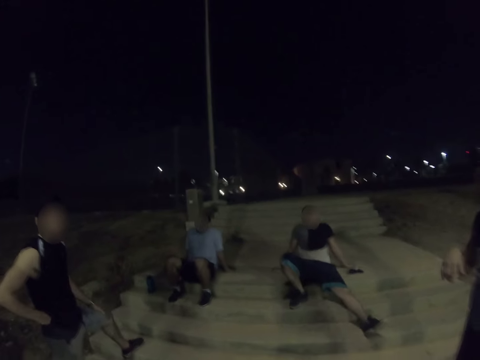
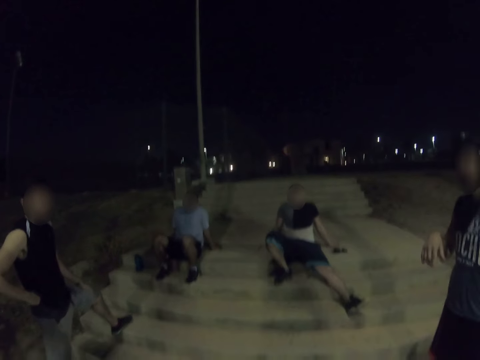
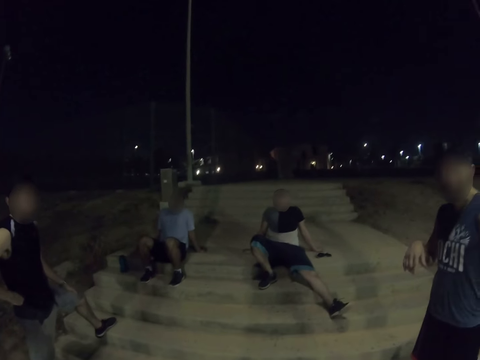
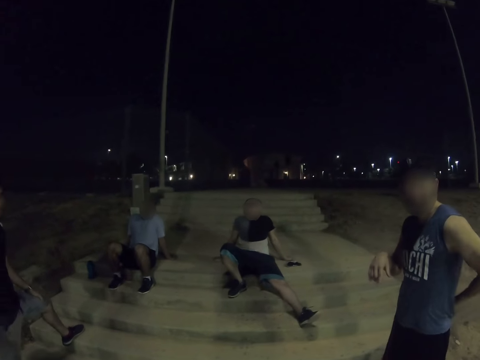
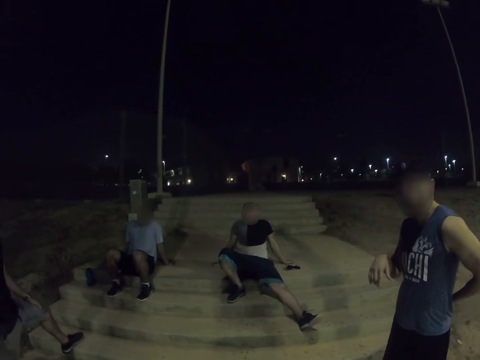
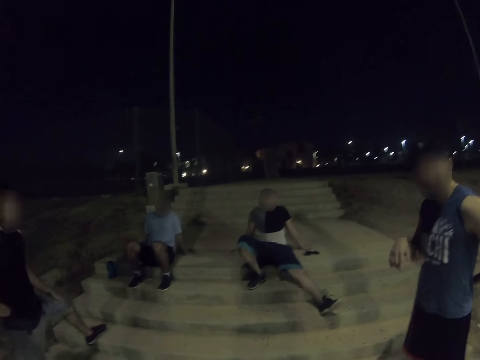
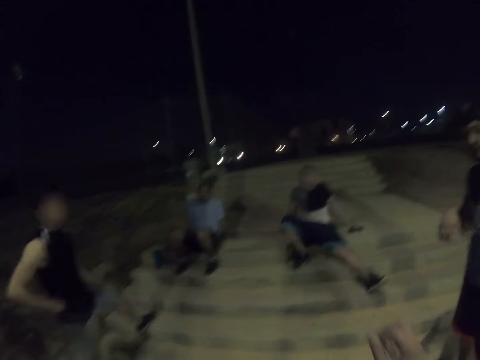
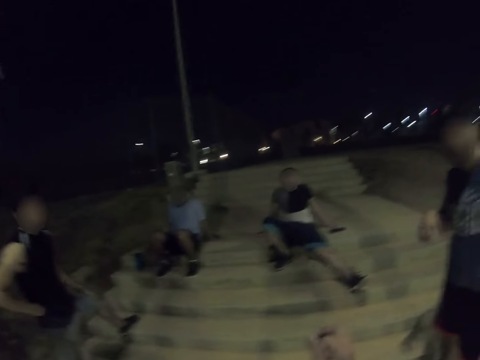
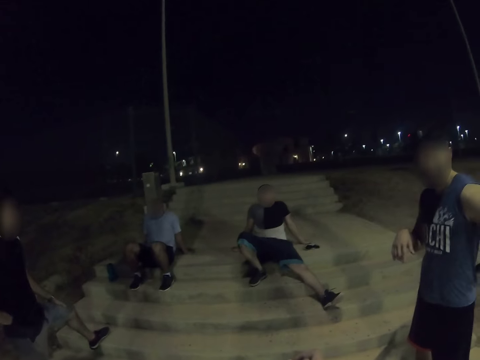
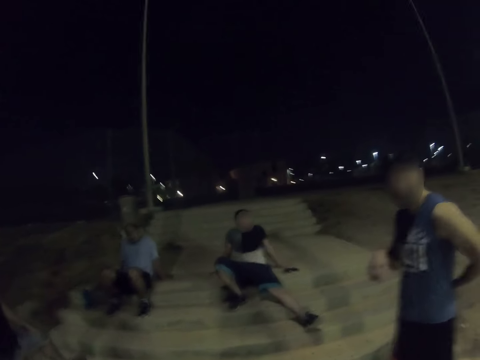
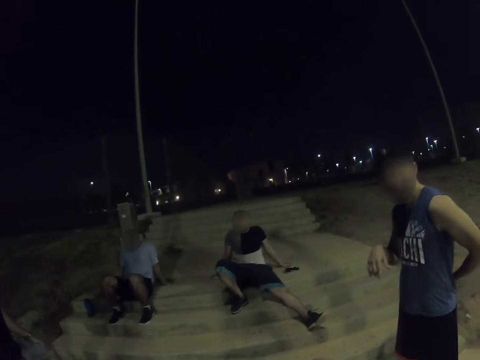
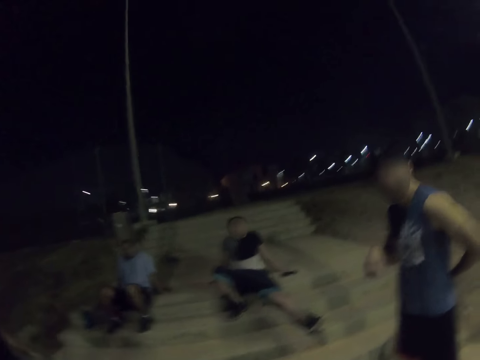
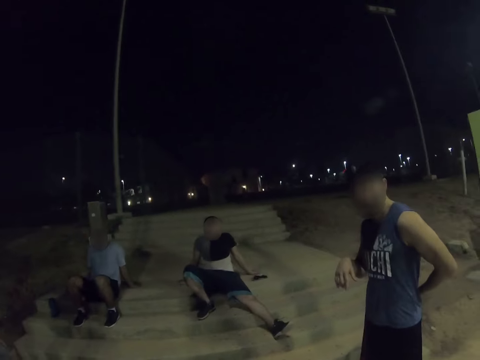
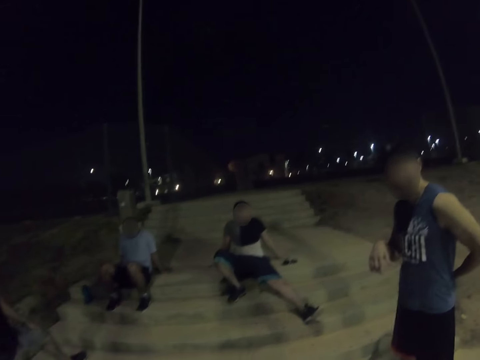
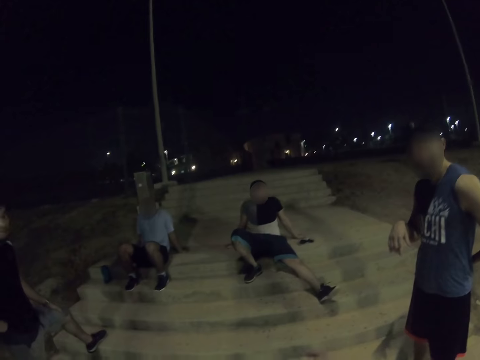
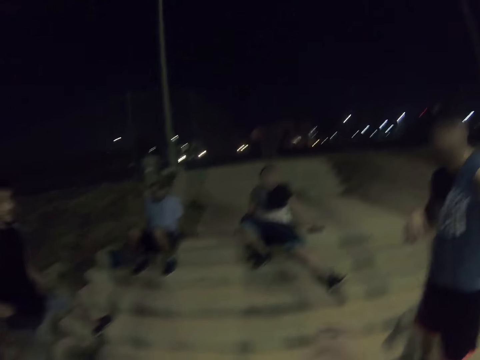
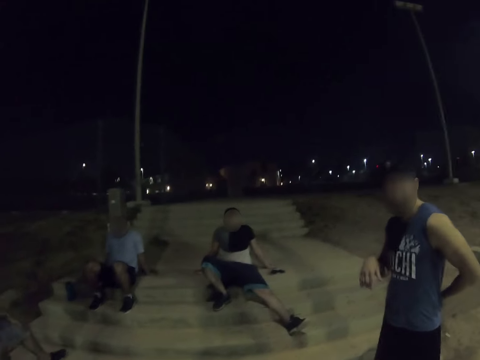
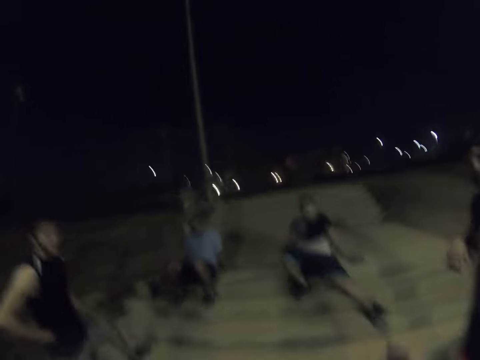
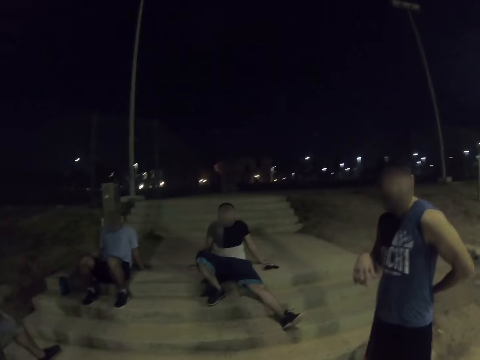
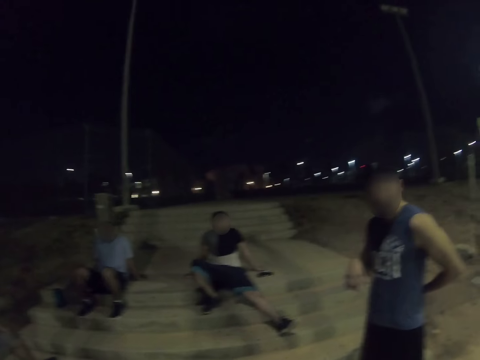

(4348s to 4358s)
A man talks with the camera wearer. The camera wearer moves hands. They talk with the man.

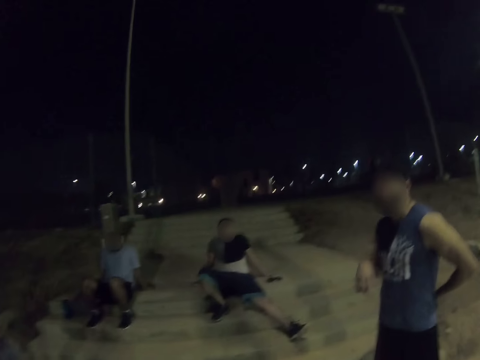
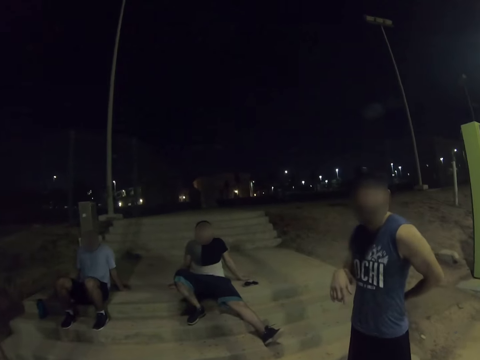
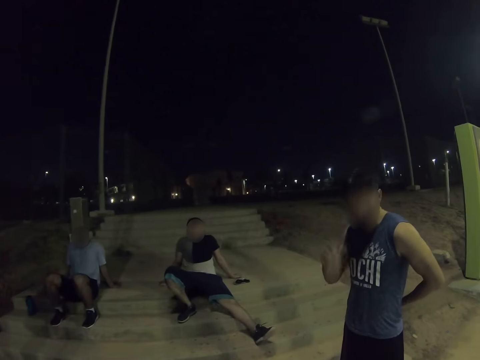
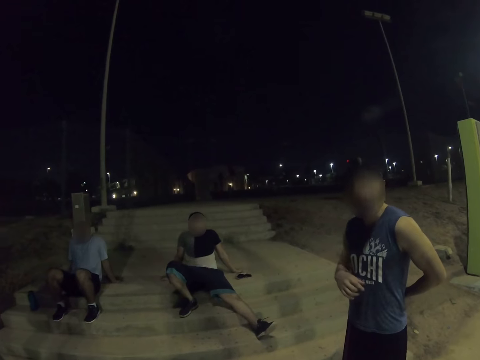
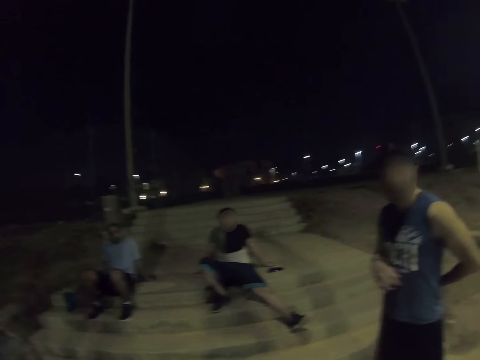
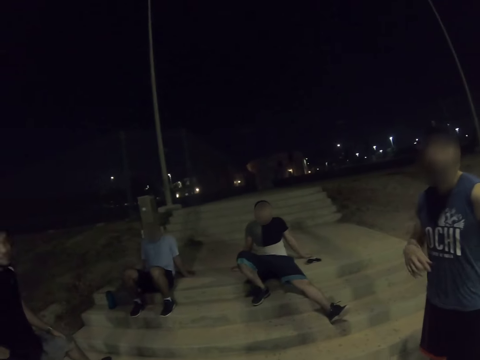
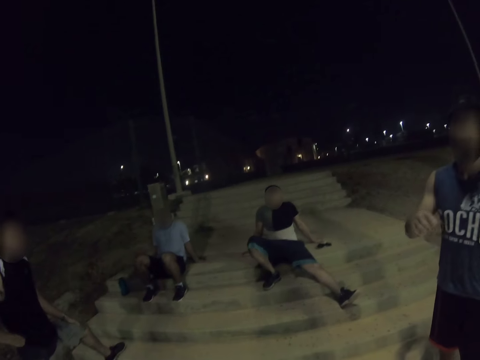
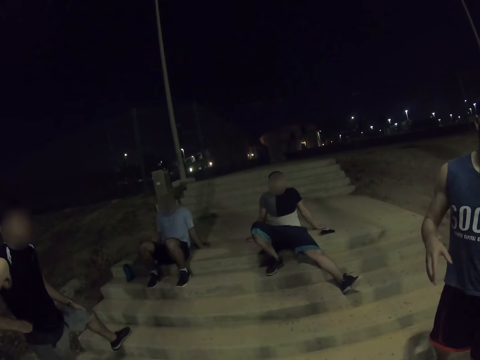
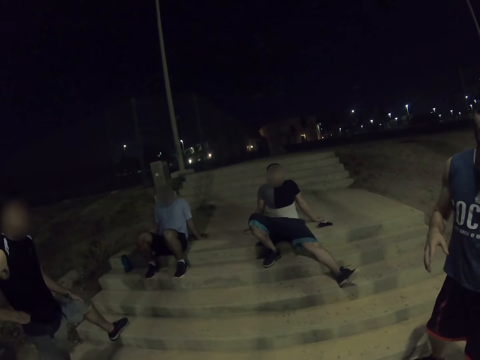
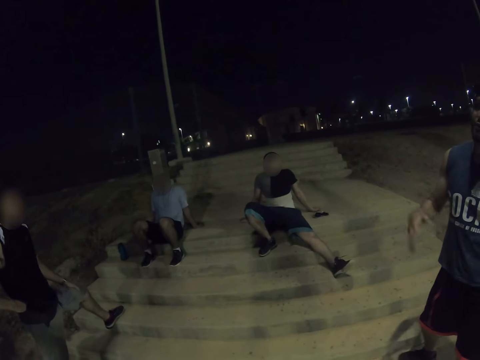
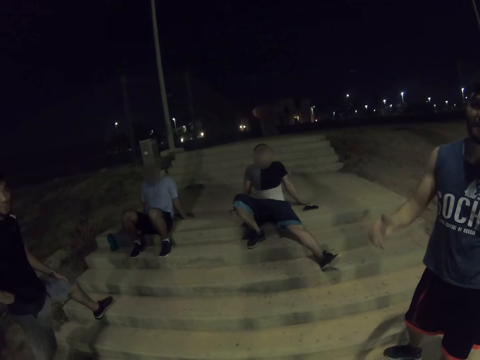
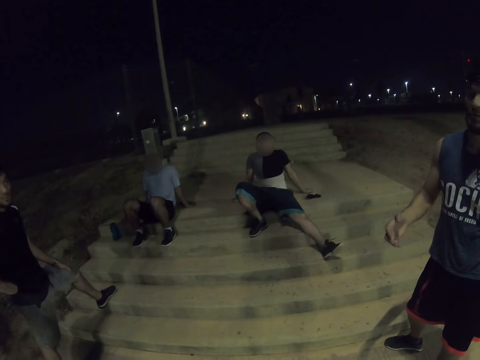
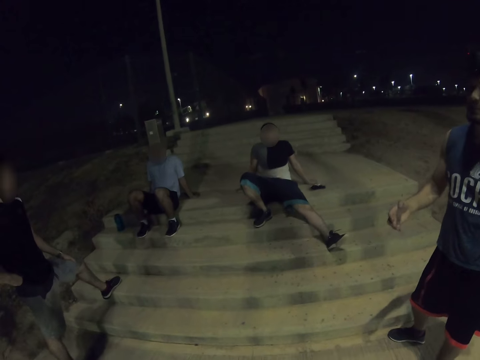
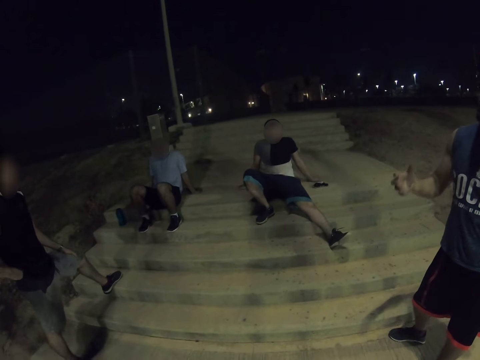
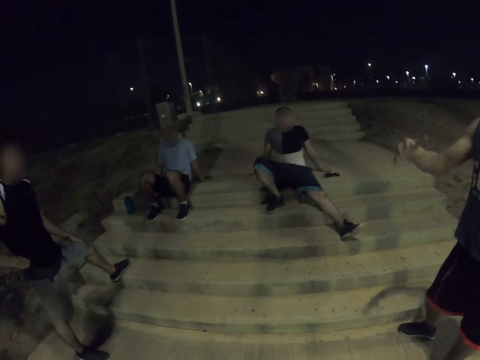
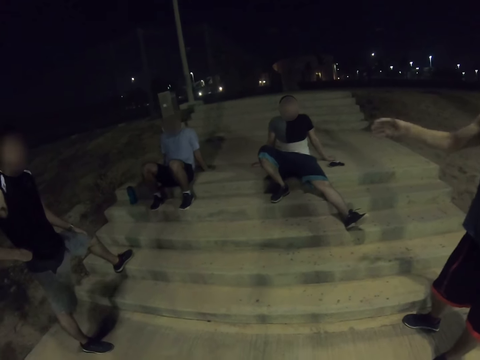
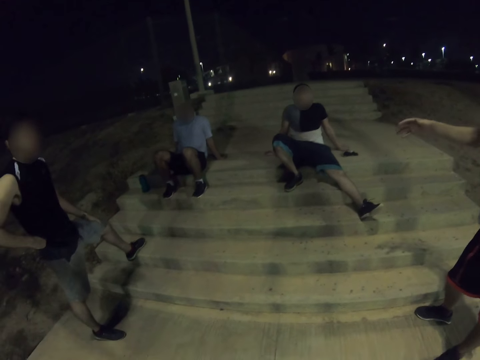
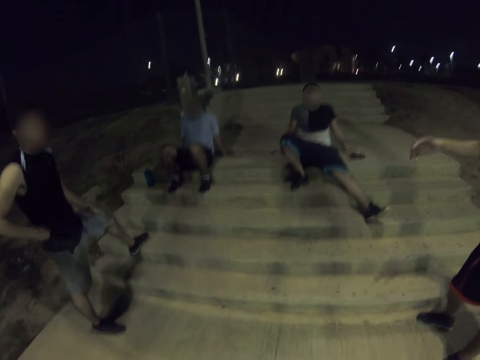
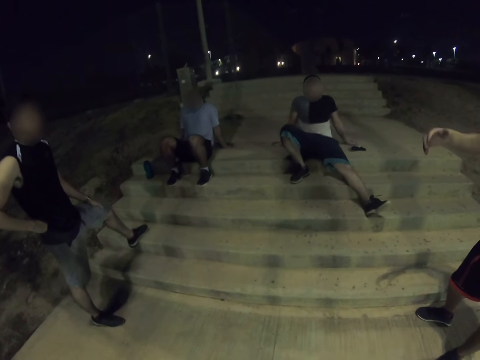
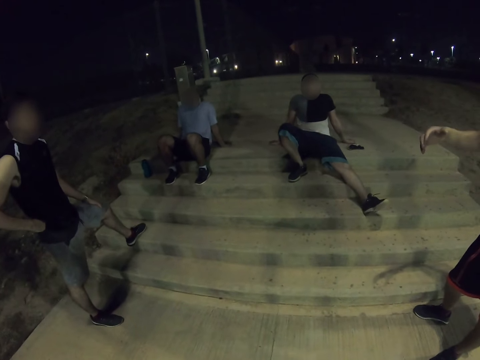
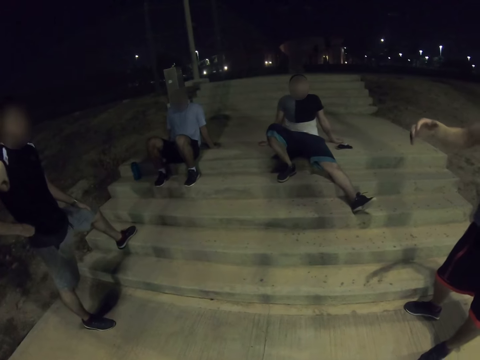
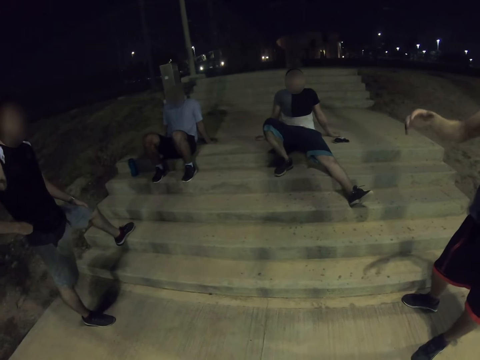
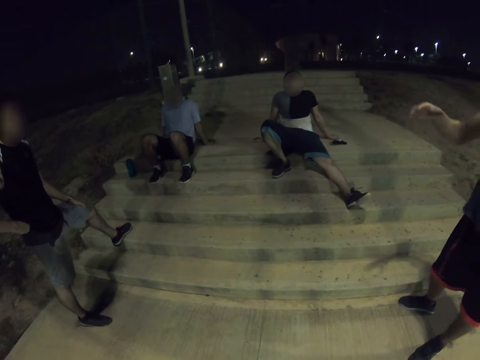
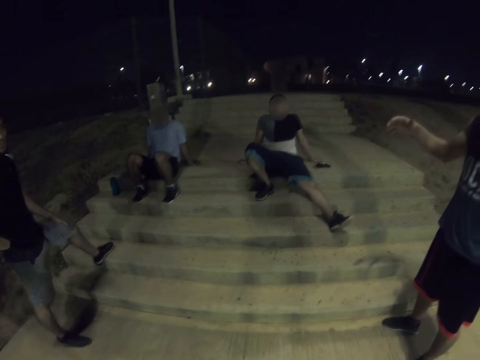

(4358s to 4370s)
The camera wearer talks to people. A man talks with the camera wearer. The man talks with the camera wearer again. The camera wearer looks around. A person talks to the camera wearer and the other people.

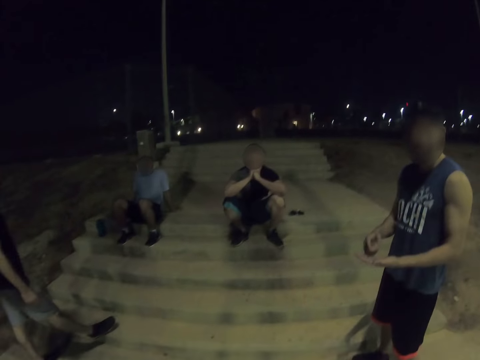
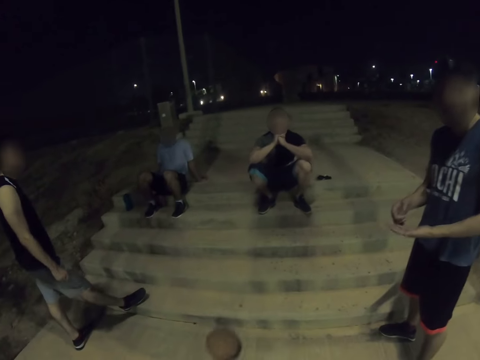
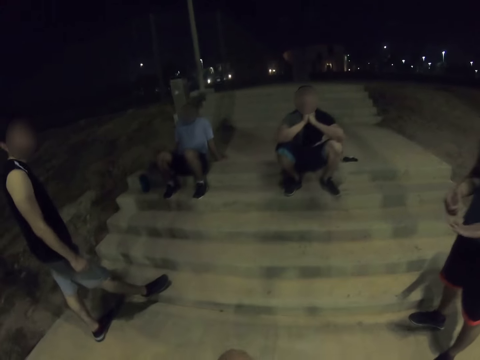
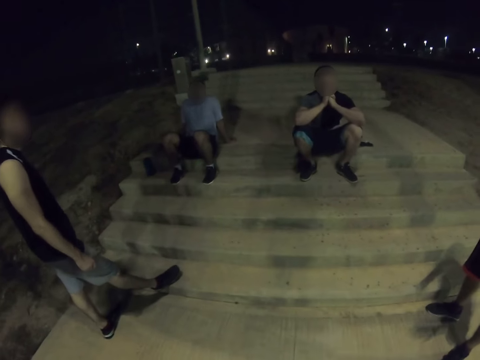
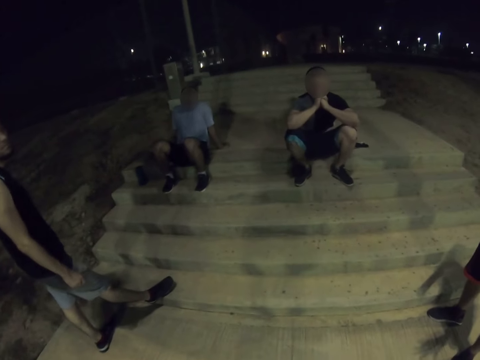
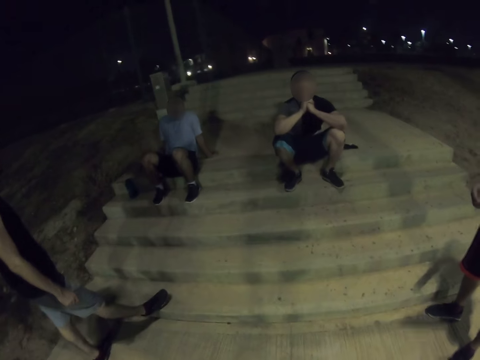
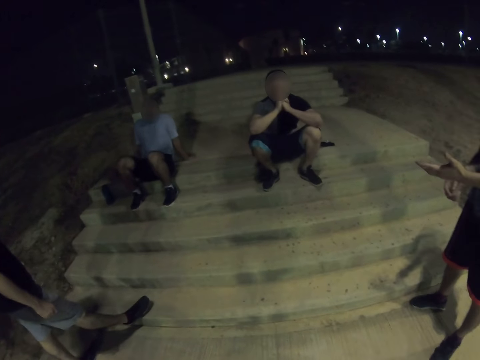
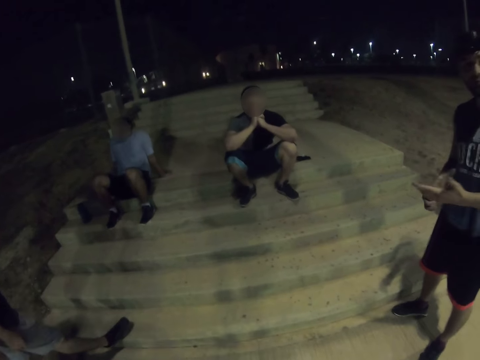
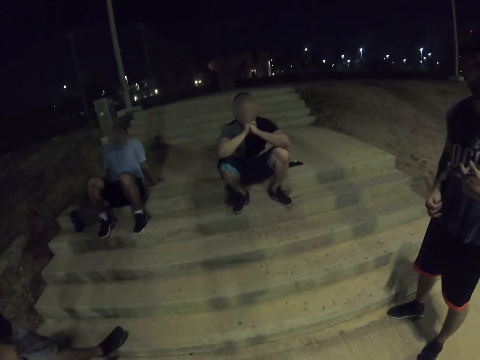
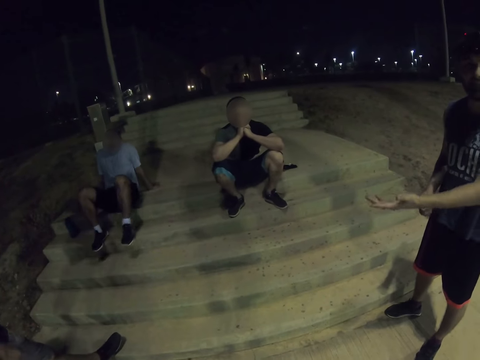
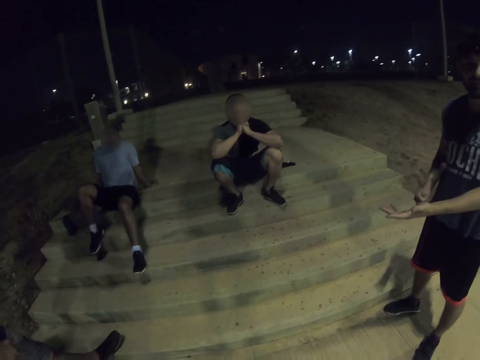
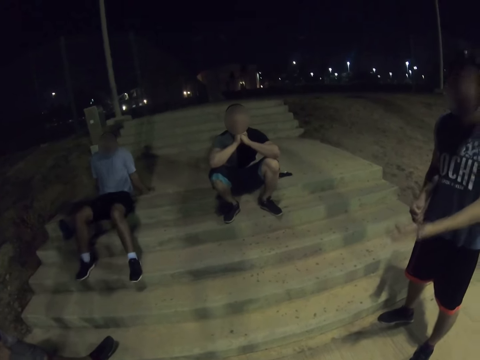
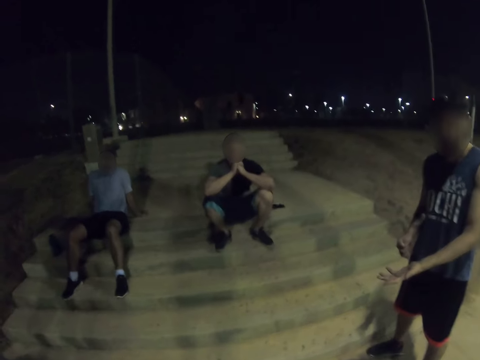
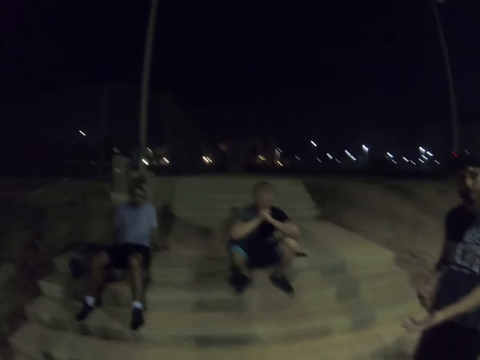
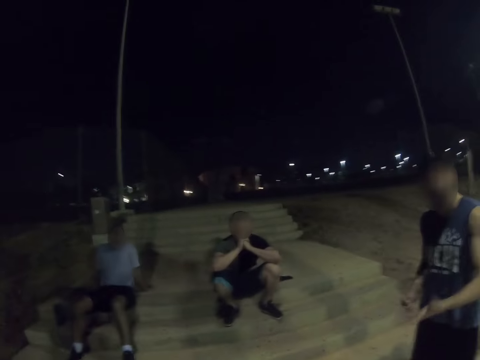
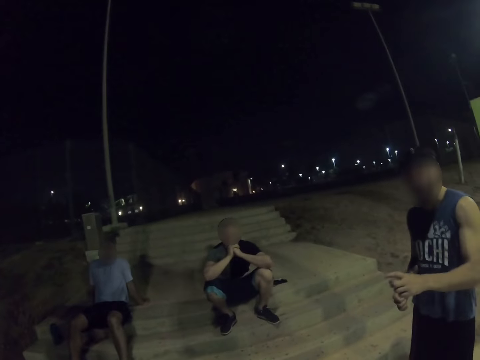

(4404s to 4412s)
The camera wearer plays the ball. A man talks with the camera wearer.
